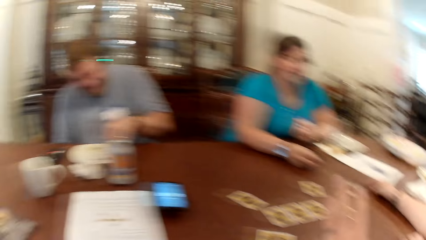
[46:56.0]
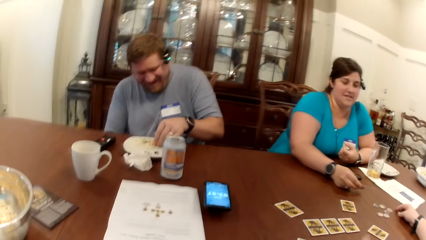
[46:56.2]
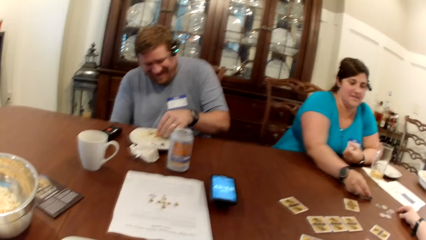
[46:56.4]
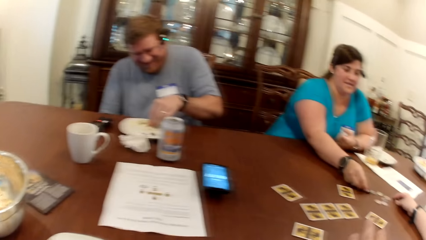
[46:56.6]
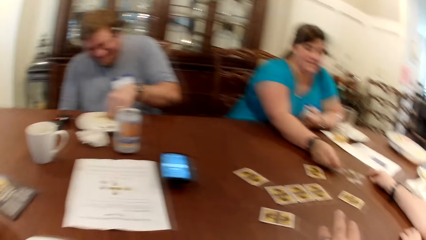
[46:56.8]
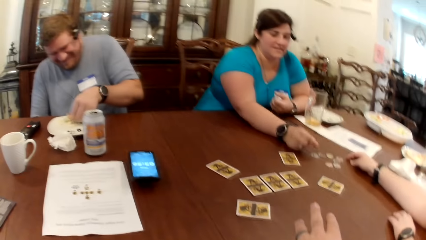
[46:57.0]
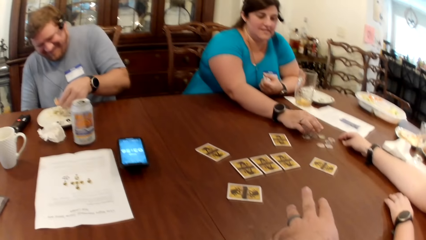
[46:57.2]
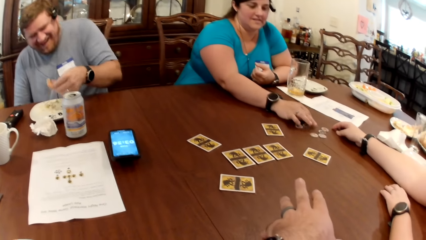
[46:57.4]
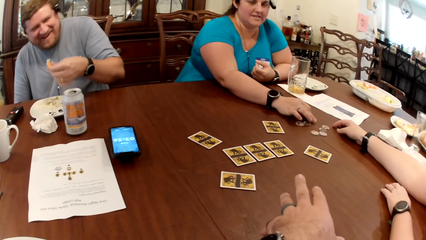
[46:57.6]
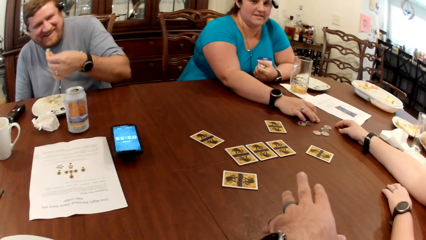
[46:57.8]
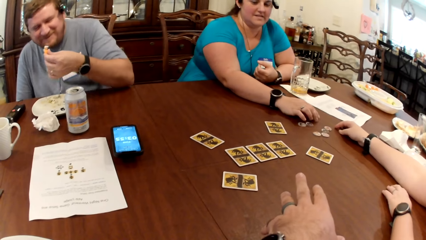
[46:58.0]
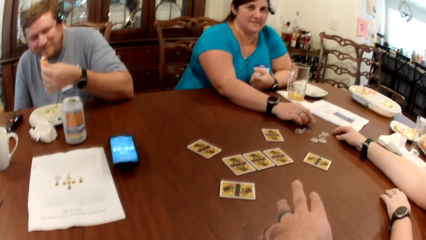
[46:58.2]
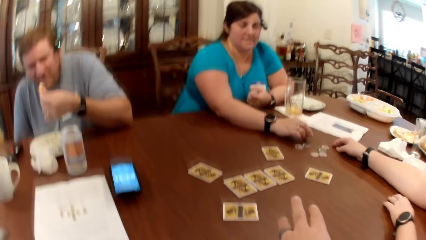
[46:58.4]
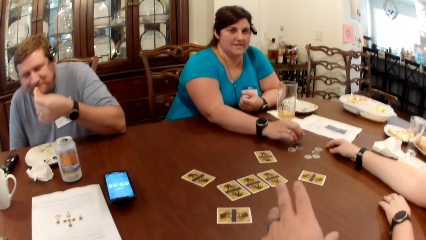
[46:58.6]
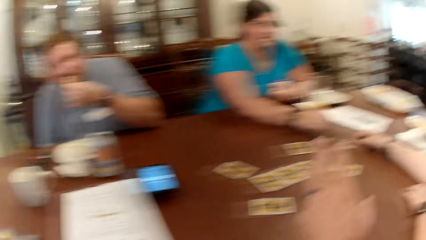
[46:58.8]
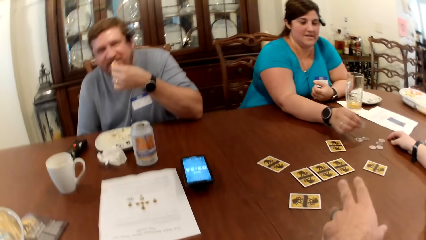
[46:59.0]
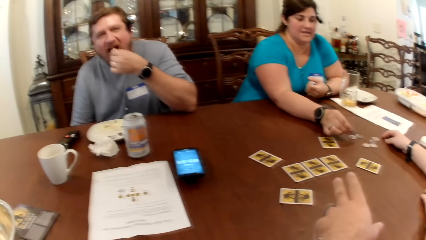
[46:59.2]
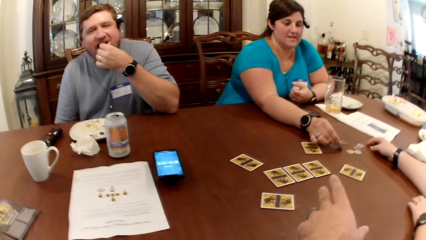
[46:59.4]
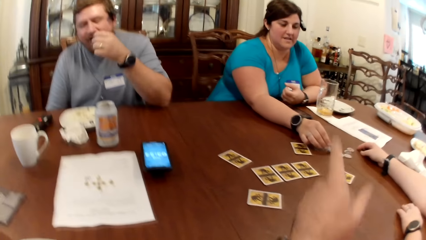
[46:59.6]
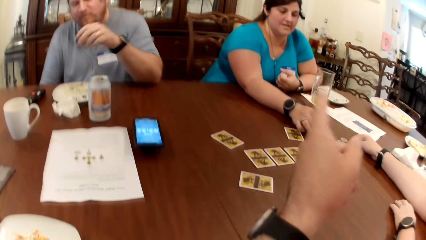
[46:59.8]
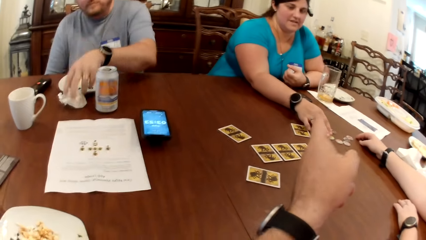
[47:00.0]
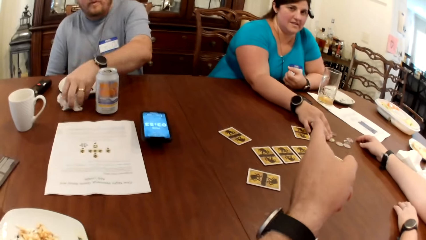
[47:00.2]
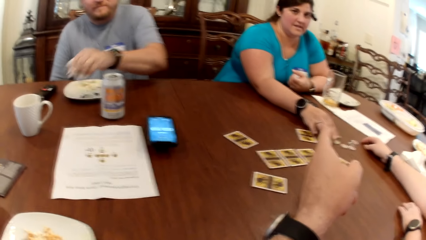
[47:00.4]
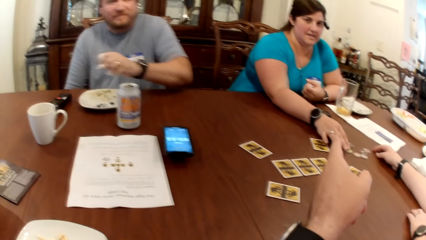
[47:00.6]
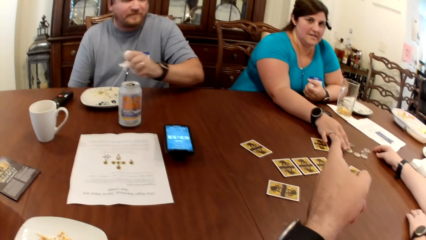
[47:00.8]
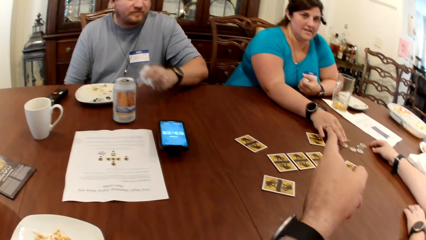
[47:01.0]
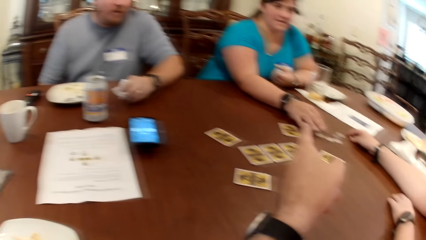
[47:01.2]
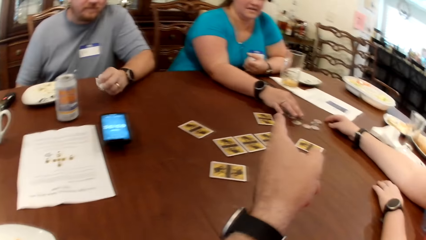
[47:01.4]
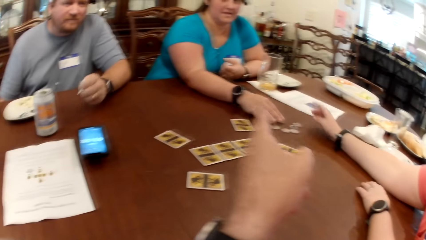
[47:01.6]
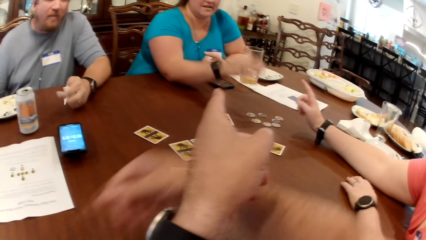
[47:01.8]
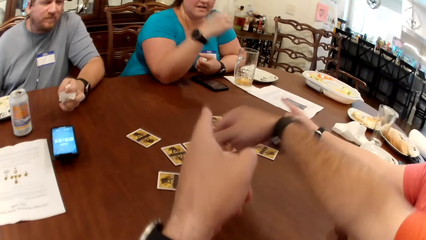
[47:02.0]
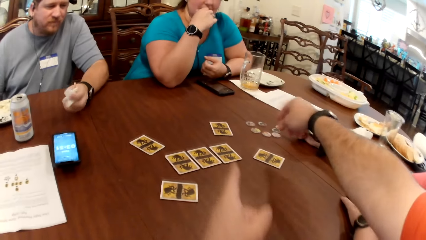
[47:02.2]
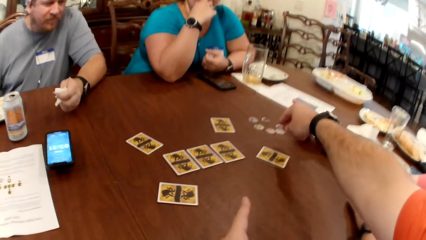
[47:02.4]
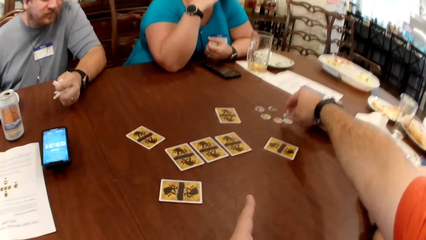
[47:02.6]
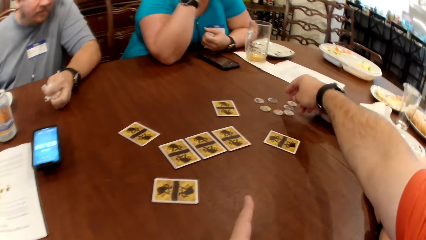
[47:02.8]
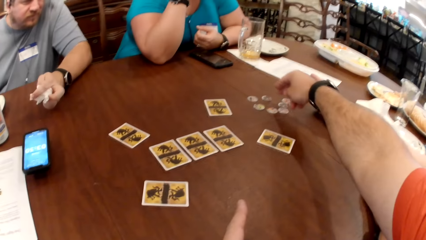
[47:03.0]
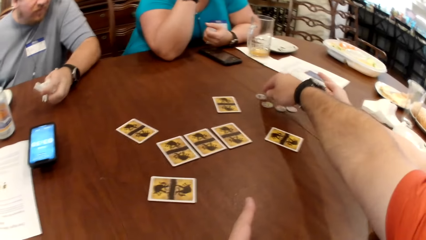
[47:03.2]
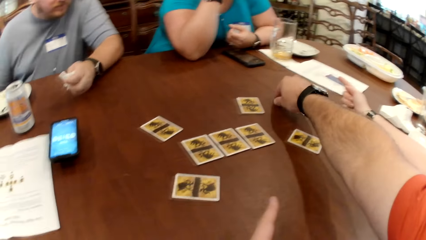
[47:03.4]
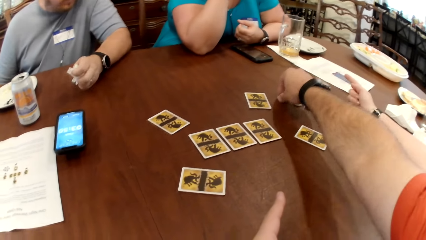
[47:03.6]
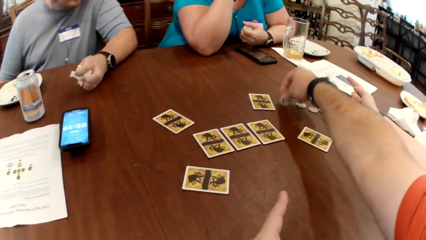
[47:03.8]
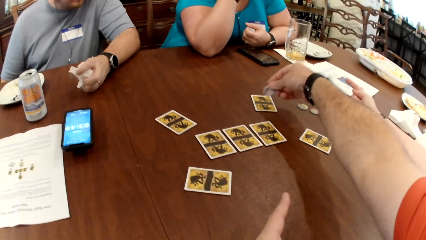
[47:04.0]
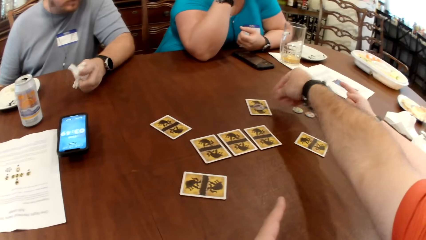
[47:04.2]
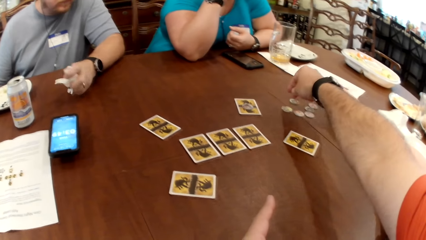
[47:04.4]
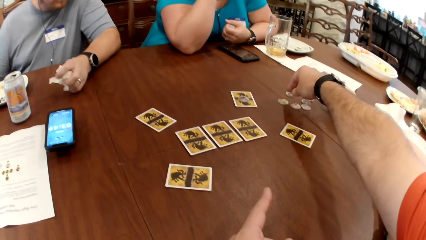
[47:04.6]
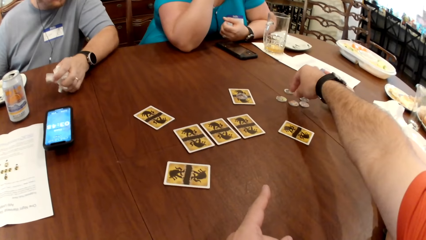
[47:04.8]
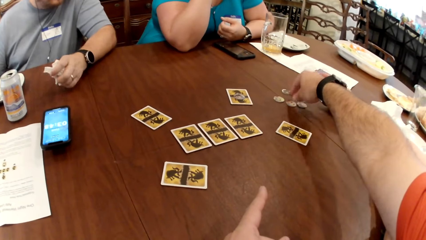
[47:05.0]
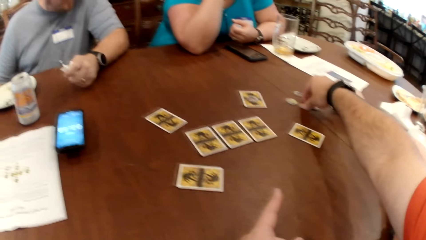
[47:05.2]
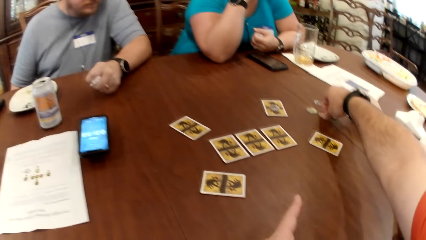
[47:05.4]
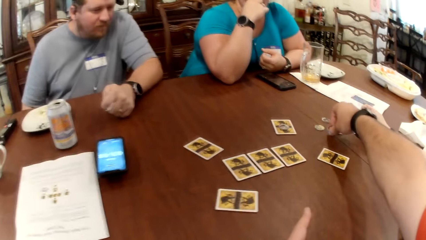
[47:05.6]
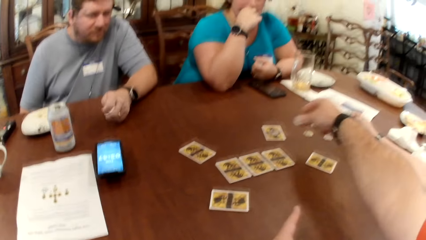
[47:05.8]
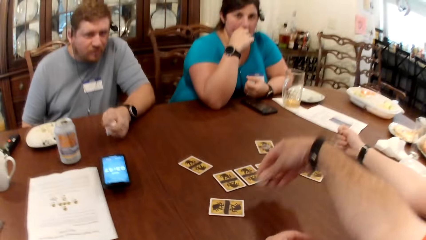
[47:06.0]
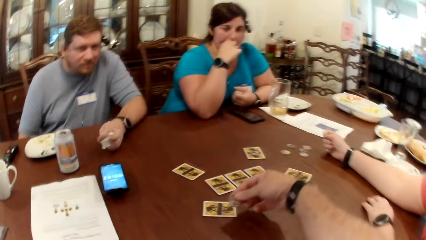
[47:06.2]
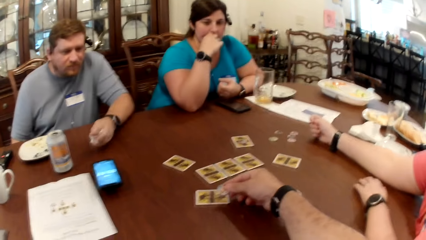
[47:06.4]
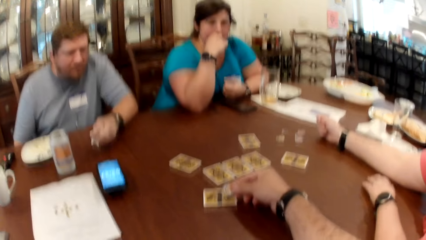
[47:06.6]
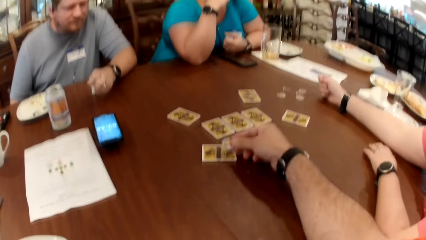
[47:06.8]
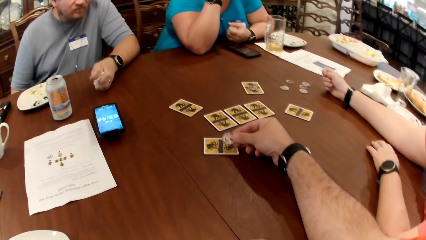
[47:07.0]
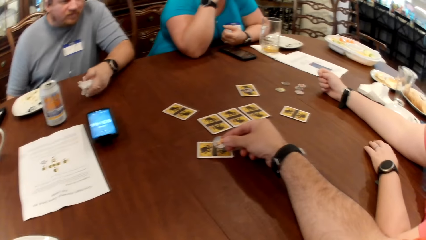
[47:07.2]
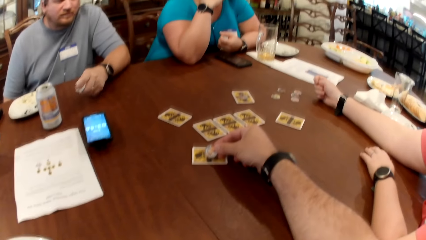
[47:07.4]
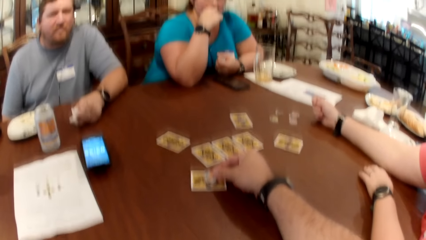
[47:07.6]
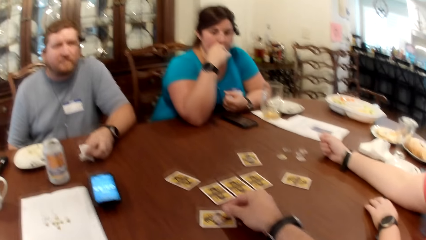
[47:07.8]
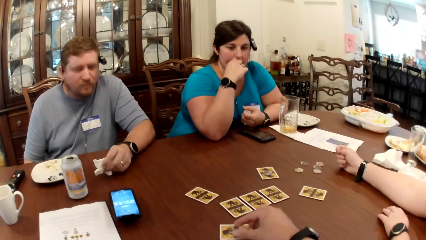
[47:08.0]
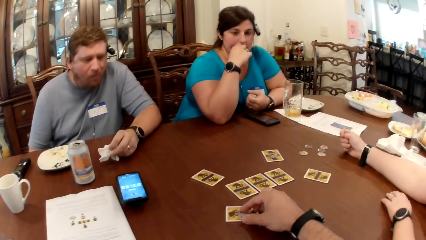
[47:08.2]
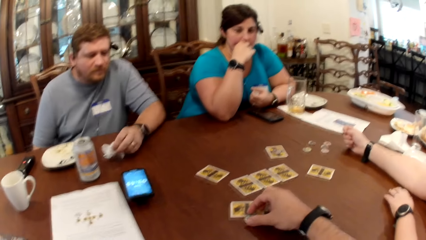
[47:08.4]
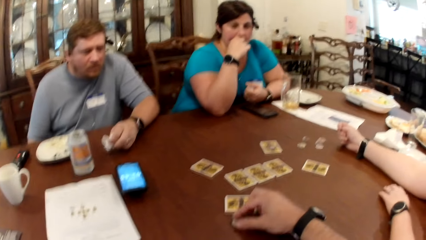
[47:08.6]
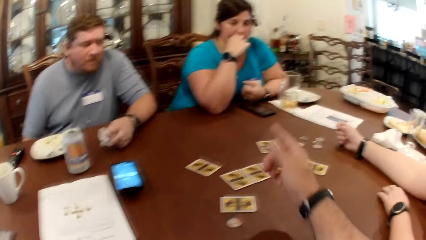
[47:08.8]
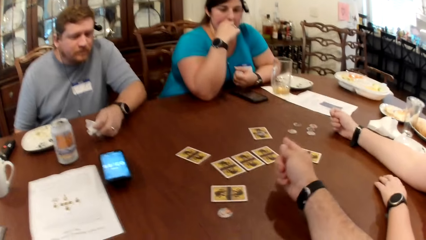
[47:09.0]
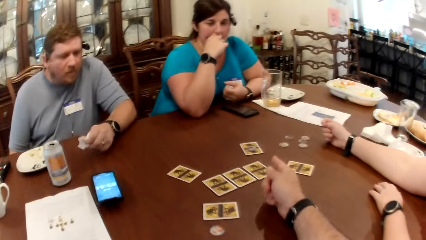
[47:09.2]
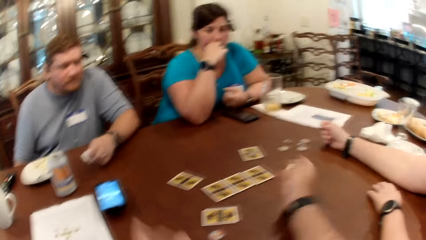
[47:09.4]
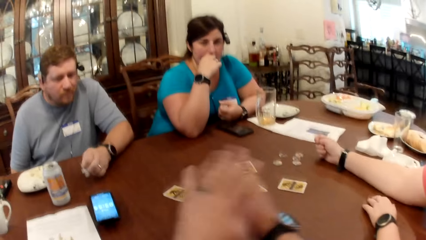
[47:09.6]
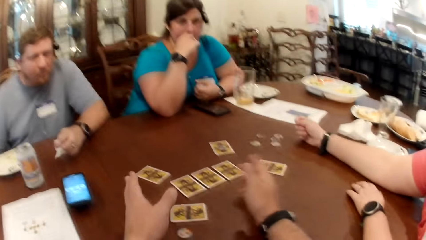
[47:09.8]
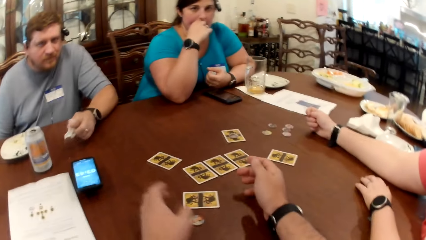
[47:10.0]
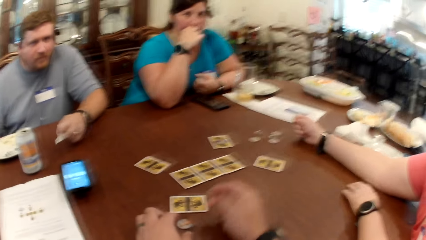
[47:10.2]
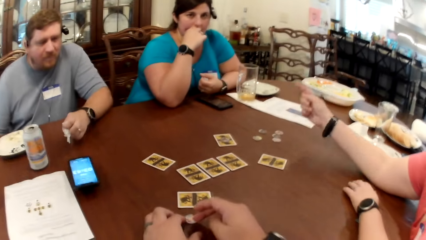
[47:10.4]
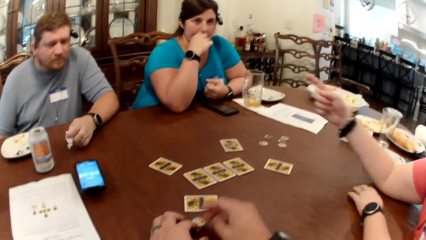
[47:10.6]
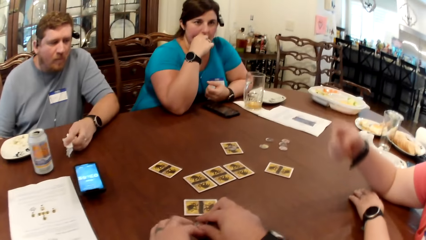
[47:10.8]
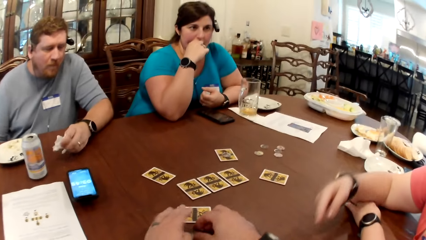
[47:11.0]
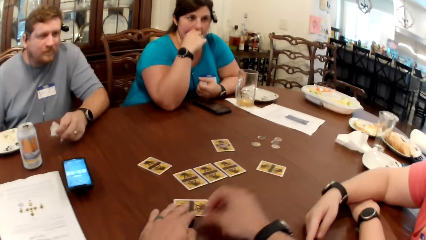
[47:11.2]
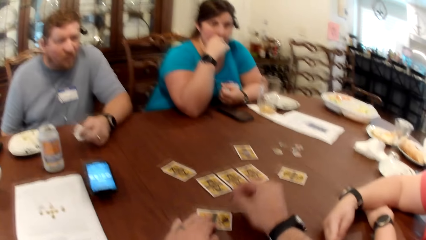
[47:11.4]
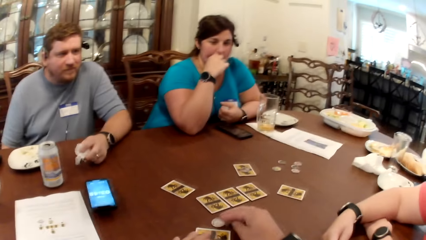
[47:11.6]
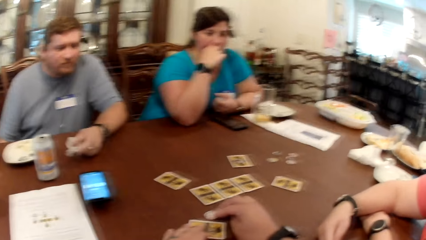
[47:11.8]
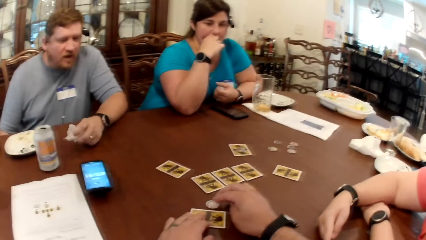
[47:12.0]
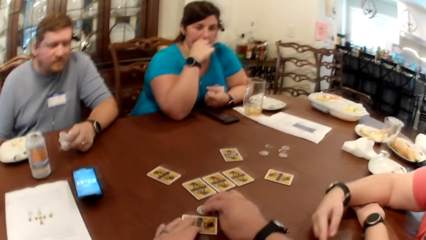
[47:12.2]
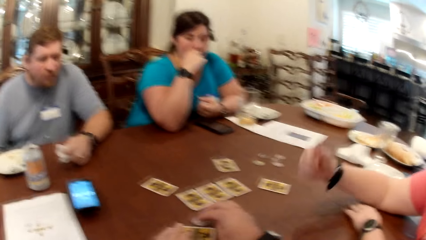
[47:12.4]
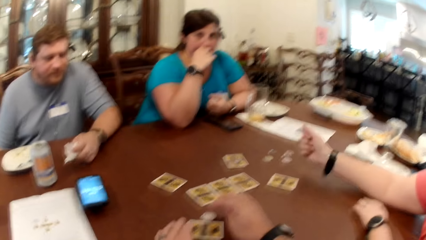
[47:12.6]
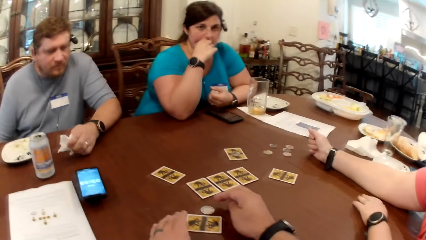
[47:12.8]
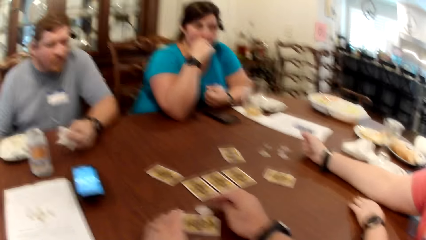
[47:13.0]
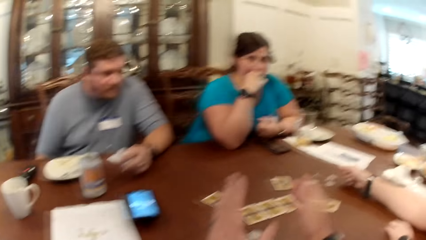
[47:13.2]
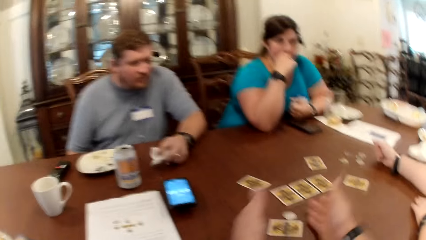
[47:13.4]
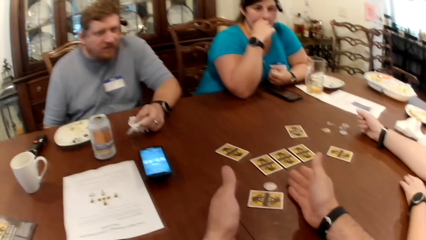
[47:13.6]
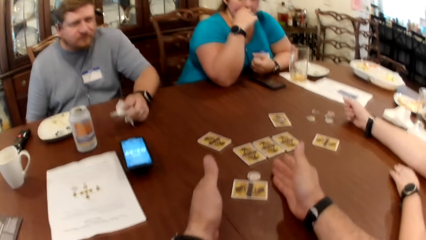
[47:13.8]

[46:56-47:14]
The woman drops the token on the table with her right hand. She touches the token on the table with her left hand and picks the token on the table with her left hand. The man eats the creamed carrot with his left hand. The woman drops the token on the table with her right hand. The man picks a tissue paper from the table with his left hand. The woman touches the tokens on the table with her right hand. The camera wearer picks the token from the table with his right hand. He drops the token on the card on the table with his right hand. He picks the token from the table with his right hand. He drops the token on the card on the table with his right hand. He moves the token on the card on the table with his right hand. He converses with the woman and another woman. He moves the card on the table with his left hand. He picks the token from the table with his right hand. He drops the token on the card on the table with his right hand.
